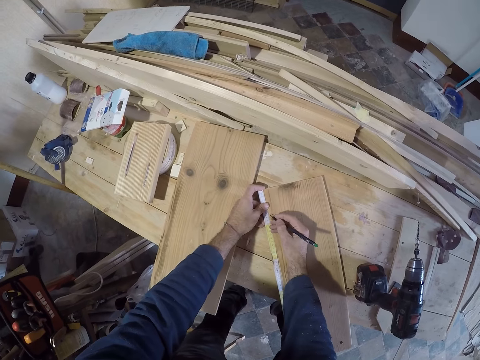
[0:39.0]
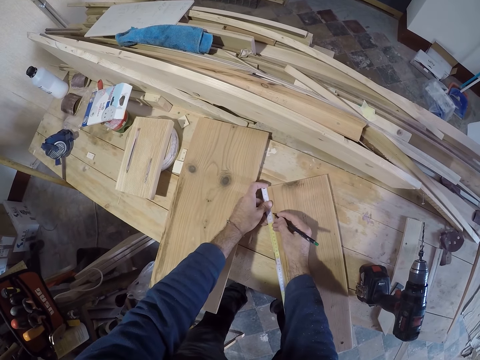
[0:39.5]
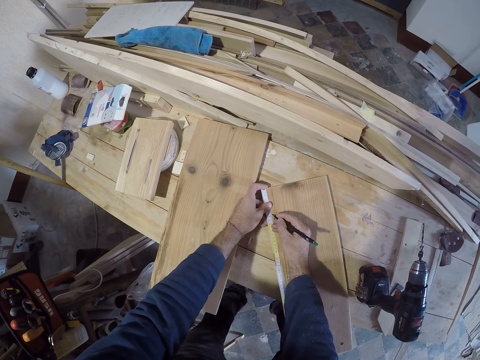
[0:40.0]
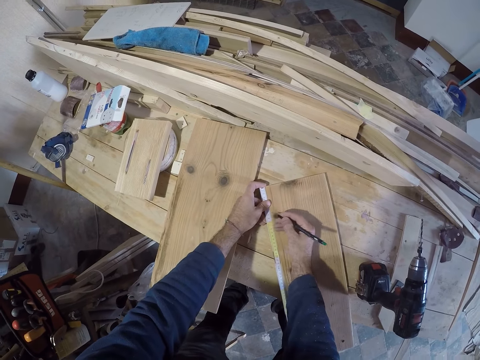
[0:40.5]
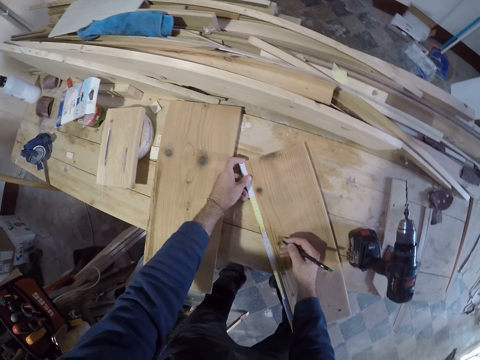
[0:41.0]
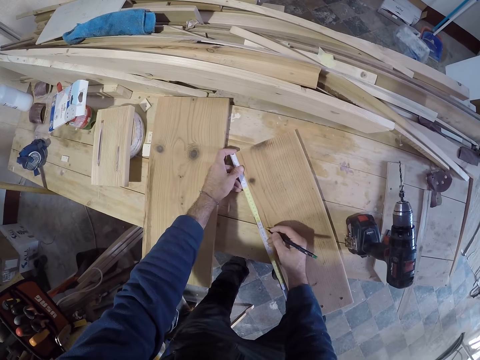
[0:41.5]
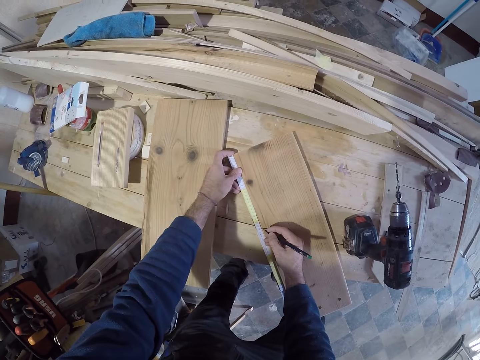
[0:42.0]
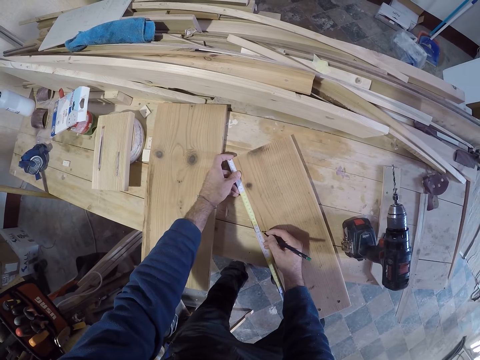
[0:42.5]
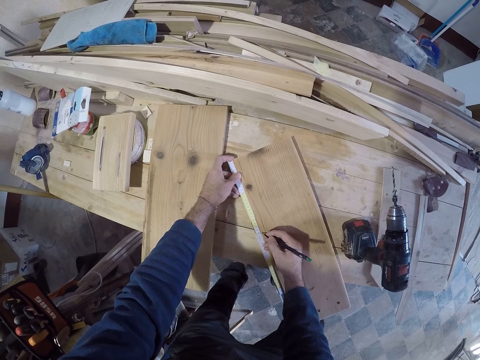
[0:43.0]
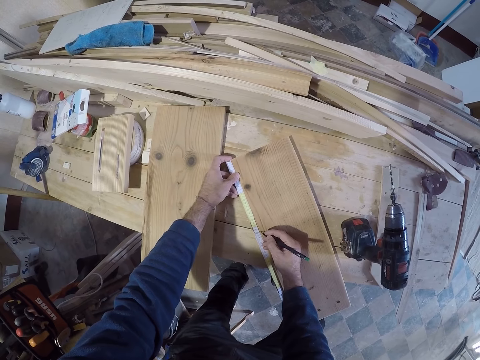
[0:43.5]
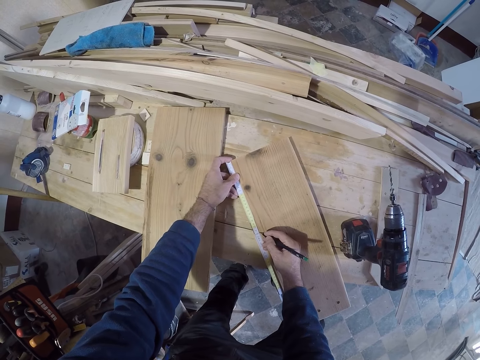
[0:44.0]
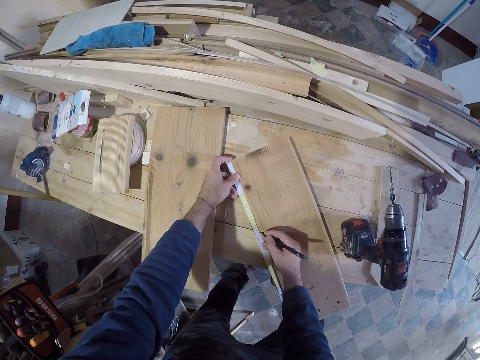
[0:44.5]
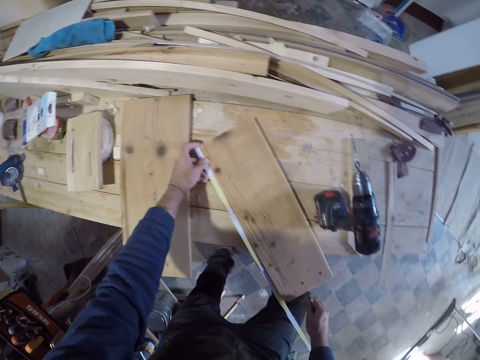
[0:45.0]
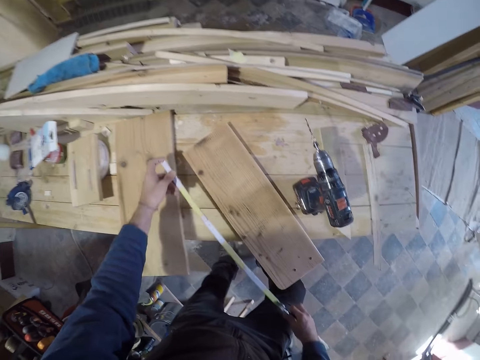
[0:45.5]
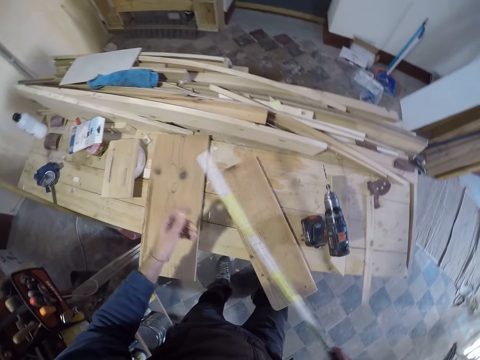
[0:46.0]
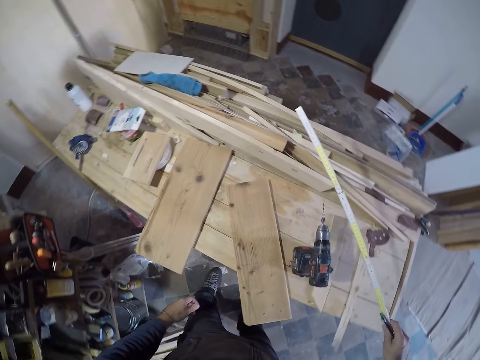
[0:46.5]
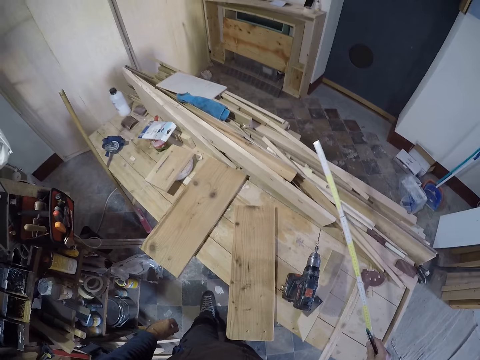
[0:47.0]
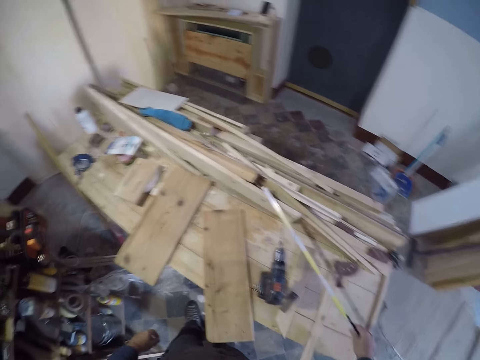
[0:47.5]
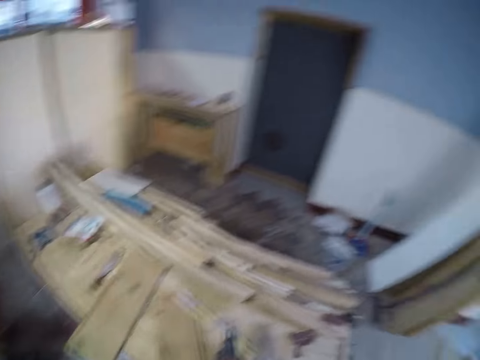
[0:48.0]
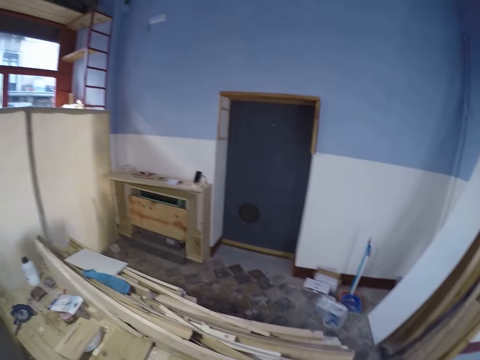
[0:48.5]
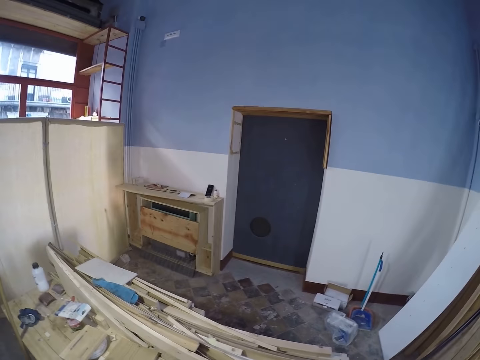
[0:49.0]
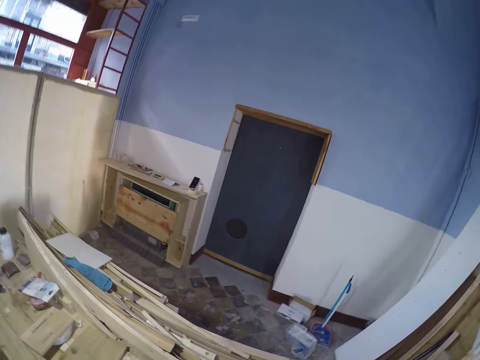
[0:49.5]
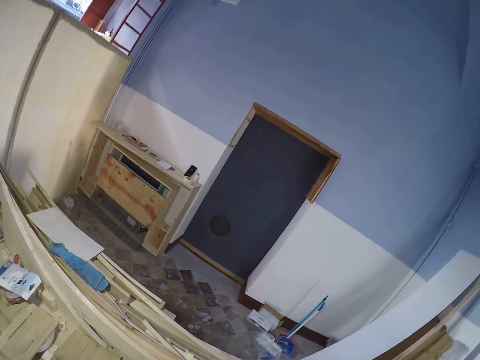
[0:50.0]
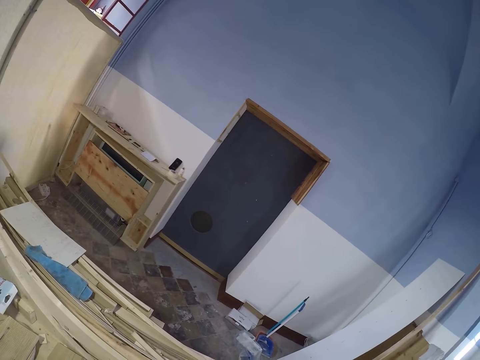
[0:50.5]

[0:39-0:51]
The camera wearer marks a point on the plank with a pen. They mark another point on the plank with the pen. They remove the measuring tape from the plank. They drop the measuring tape on the work table. They look at the frame.

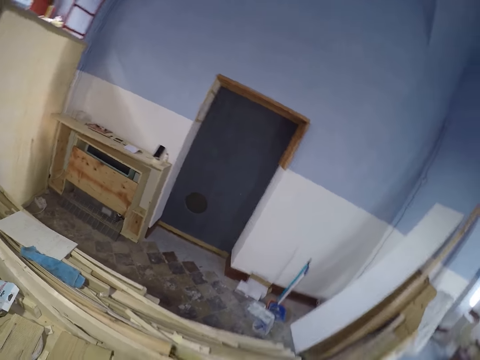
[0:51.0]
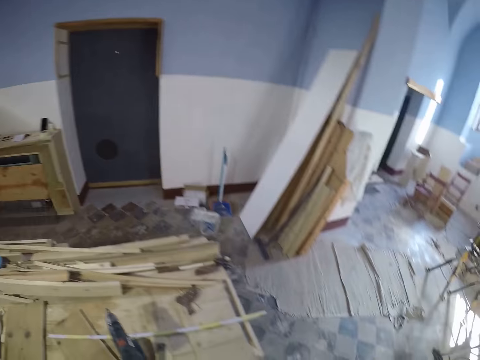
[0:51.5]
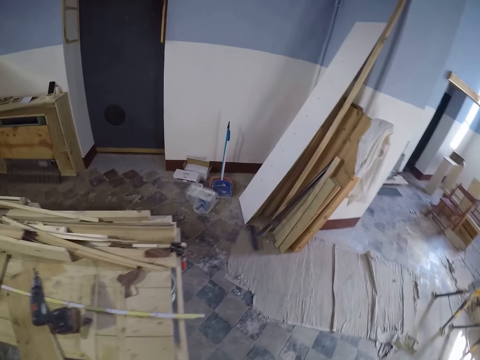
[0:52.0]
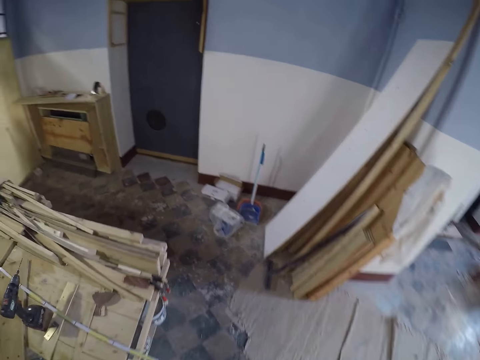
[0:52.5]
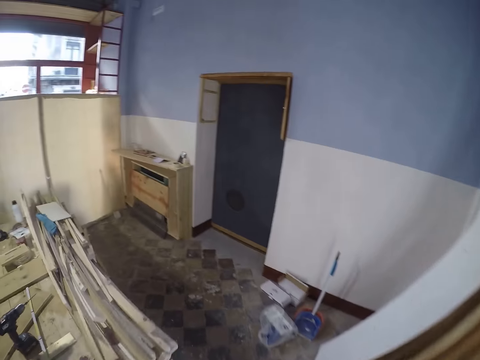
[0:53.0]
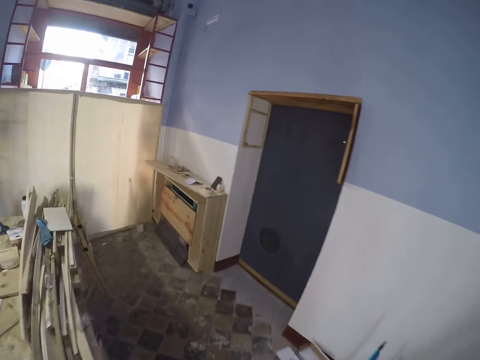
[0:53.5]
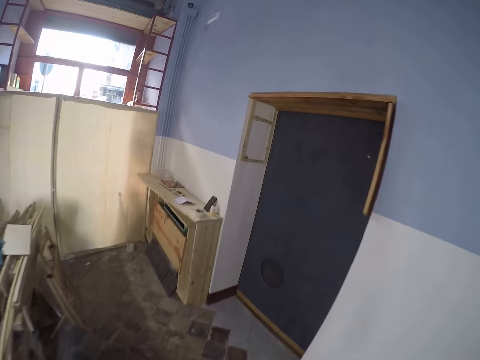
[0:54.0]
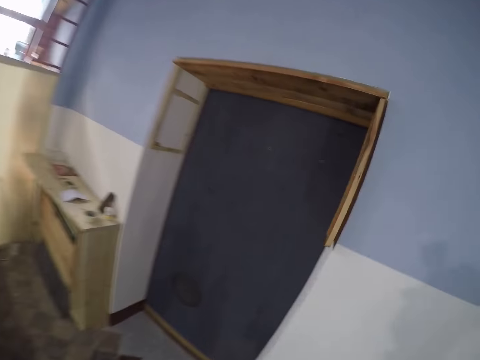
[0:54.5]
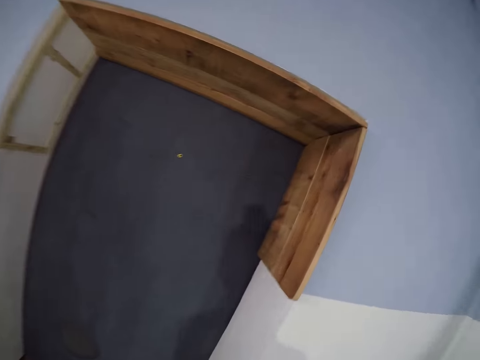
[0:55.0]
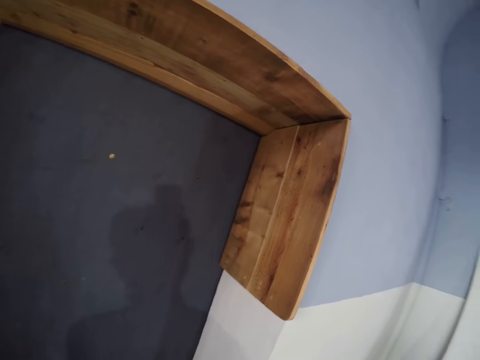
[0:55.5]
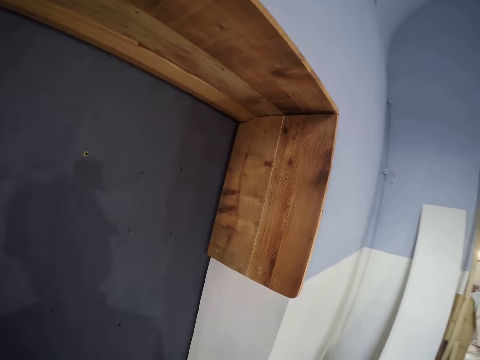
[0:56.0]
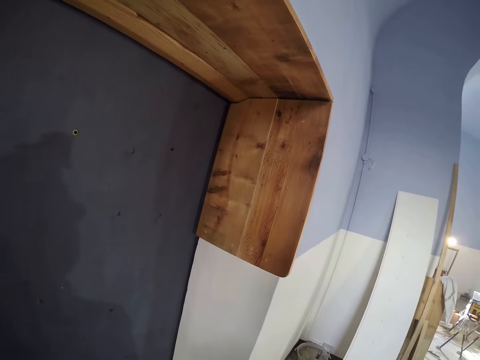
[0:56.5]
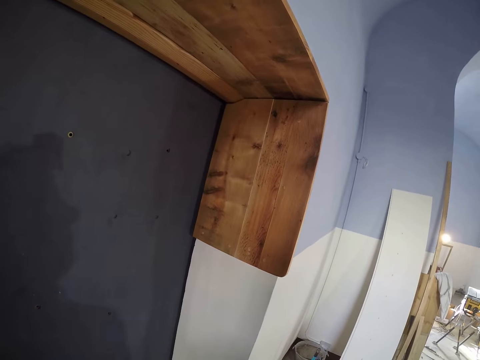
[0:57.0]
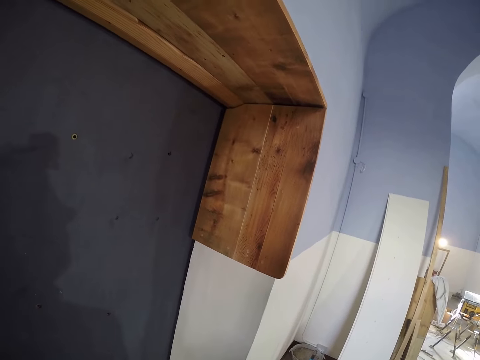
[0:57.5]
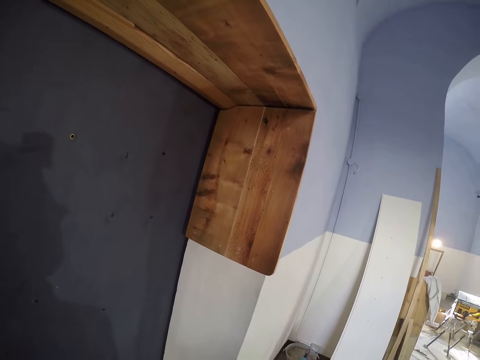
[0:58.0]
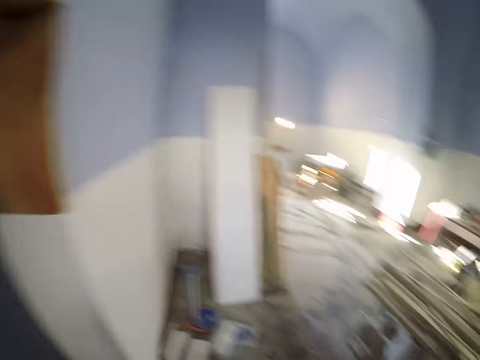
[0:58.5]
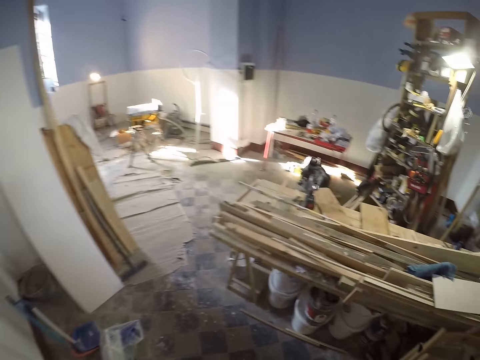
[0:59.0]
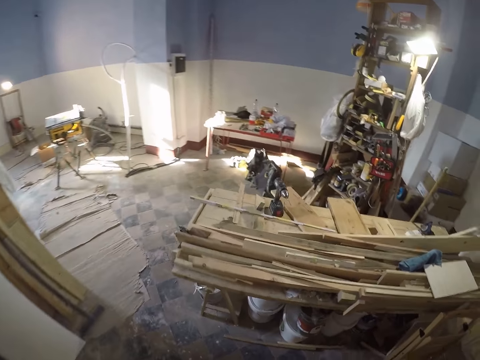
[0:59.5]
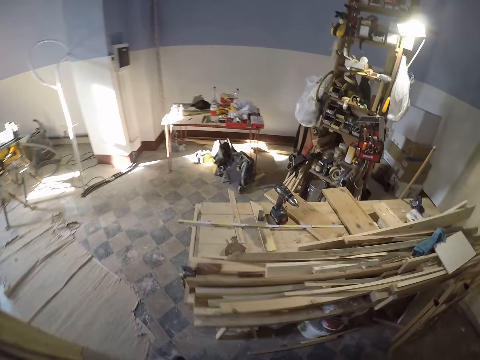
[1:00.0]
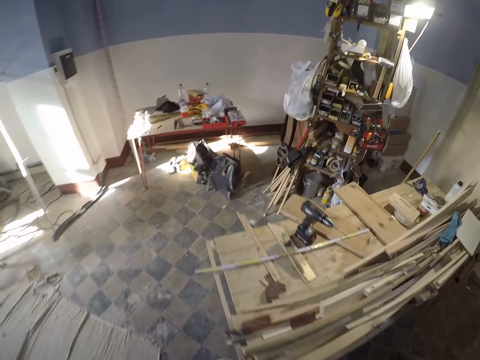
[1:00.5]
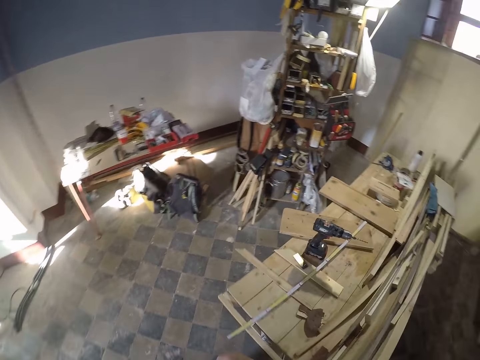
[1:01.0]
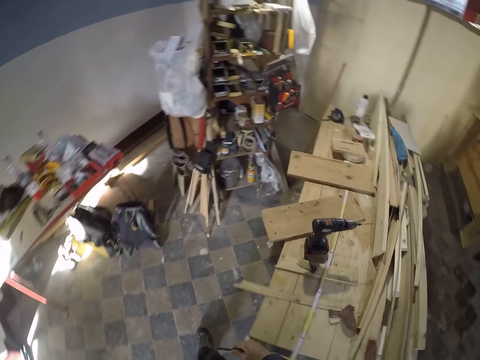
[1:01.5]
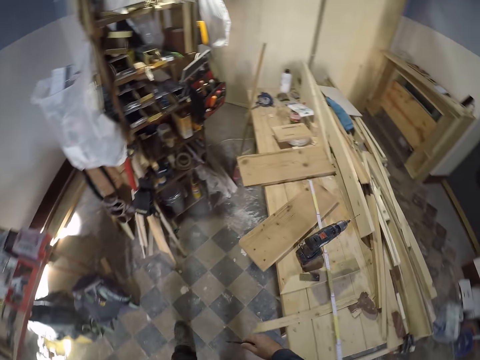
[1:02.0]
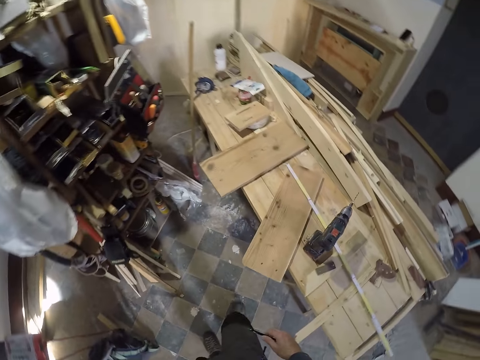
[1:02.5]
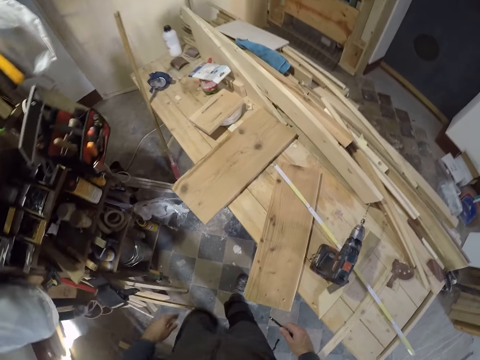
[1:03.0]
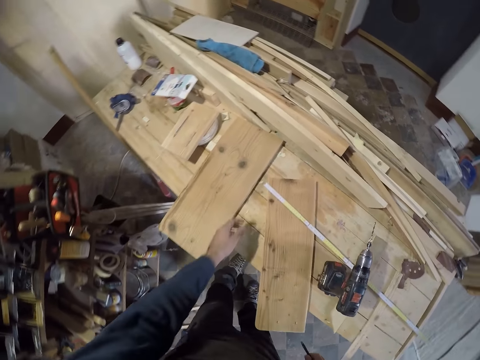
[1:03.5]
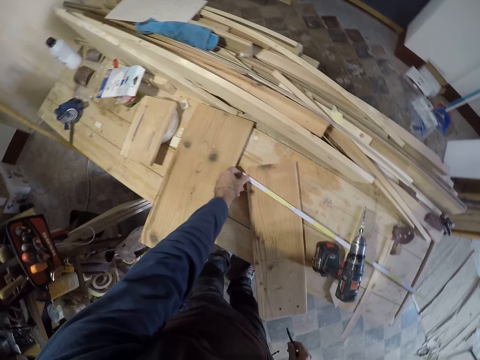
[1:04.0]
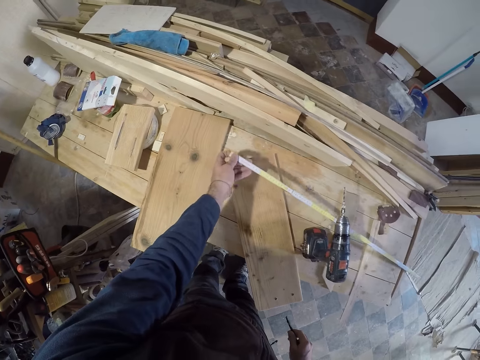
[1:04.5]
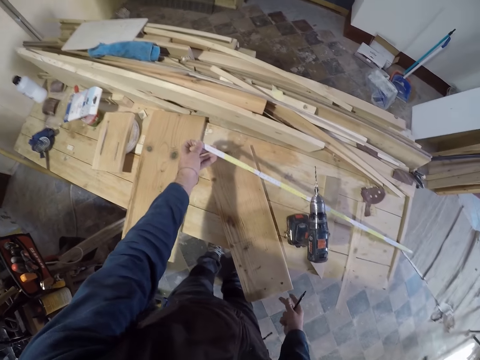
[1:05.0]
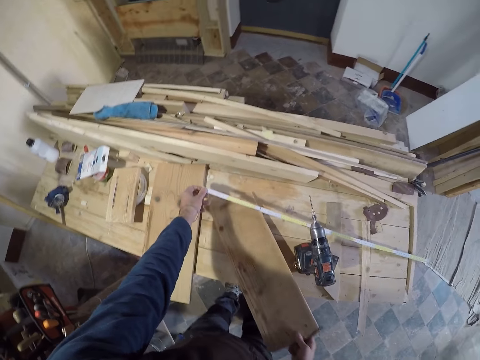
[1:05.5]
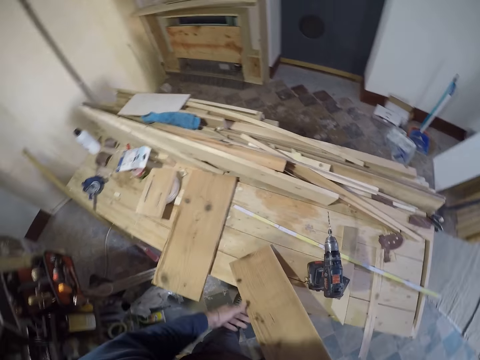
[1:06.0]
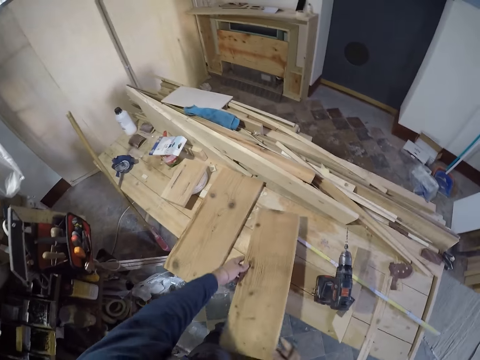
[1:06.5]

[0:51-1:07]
The camera wearer walks towards the door. He looks at the frame. He walks to the work table. He lifts up the measuring tape with his left hand. He pulls the plank beneath the measuring tape with his right hand. He takes a board with the left hand.
